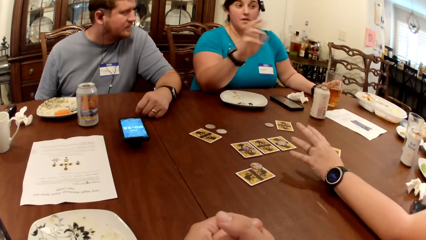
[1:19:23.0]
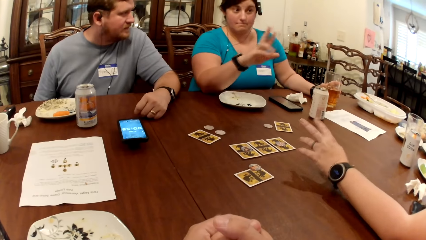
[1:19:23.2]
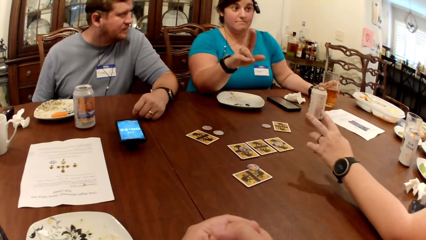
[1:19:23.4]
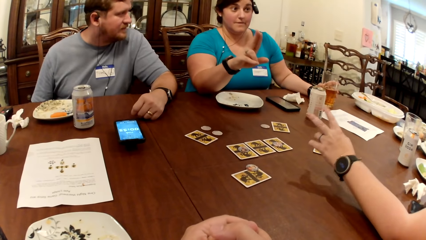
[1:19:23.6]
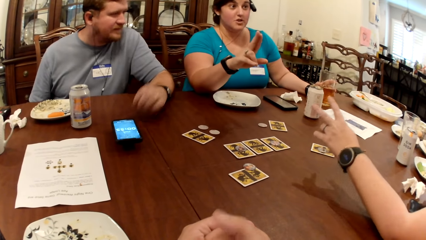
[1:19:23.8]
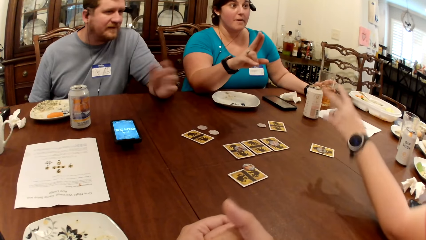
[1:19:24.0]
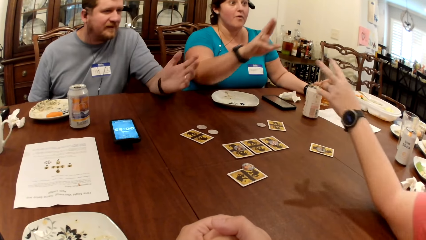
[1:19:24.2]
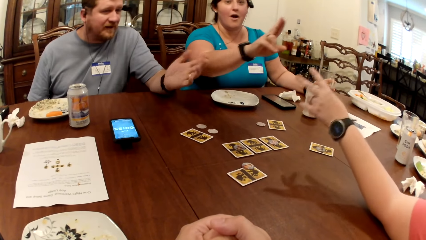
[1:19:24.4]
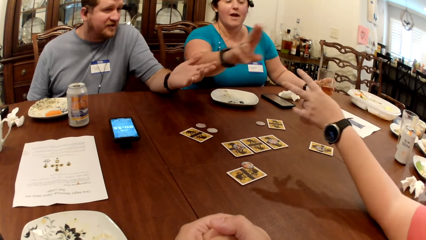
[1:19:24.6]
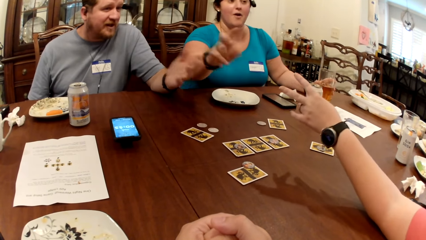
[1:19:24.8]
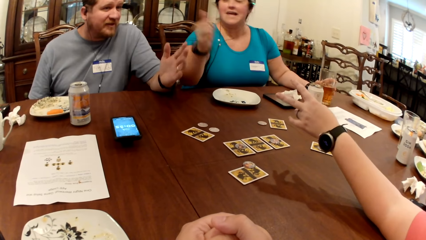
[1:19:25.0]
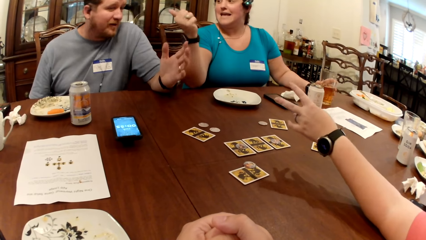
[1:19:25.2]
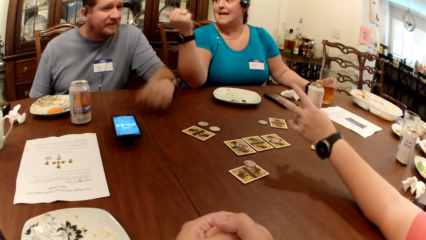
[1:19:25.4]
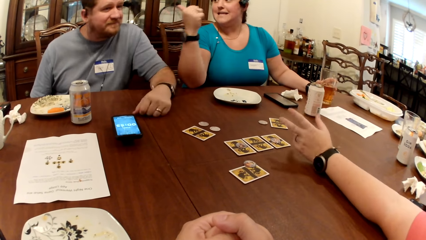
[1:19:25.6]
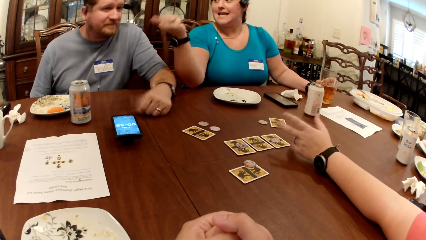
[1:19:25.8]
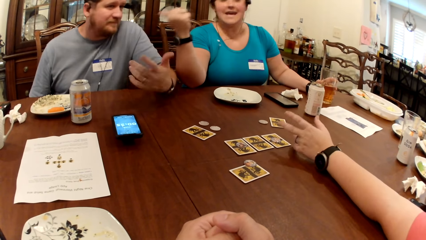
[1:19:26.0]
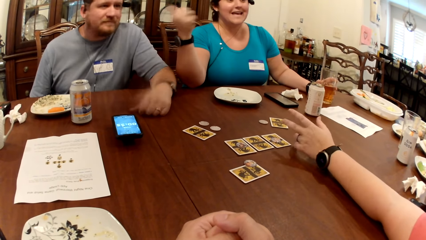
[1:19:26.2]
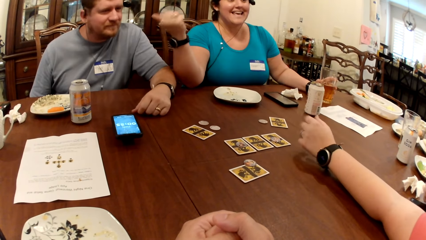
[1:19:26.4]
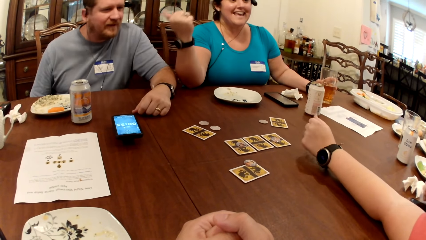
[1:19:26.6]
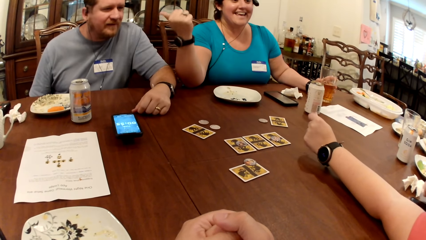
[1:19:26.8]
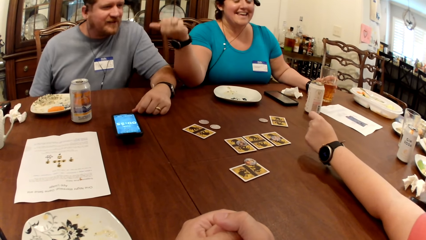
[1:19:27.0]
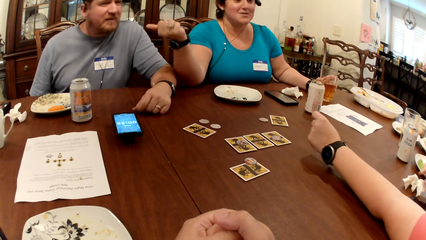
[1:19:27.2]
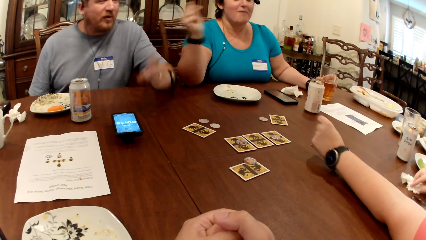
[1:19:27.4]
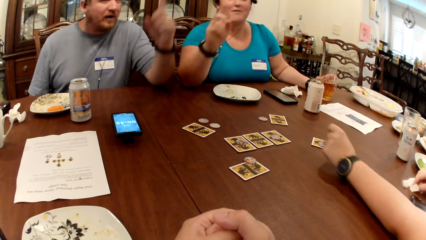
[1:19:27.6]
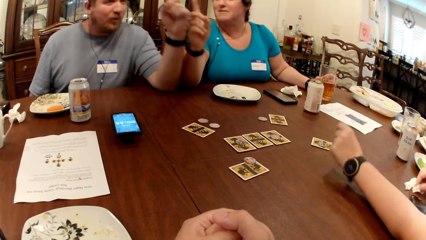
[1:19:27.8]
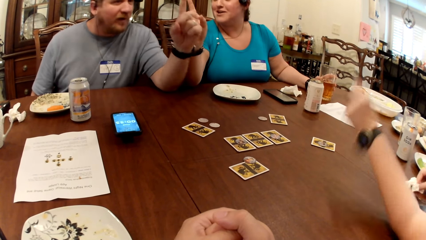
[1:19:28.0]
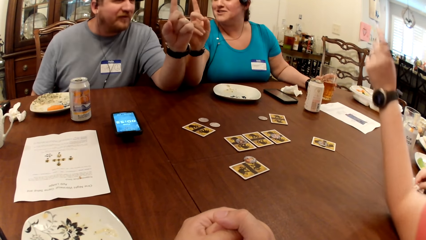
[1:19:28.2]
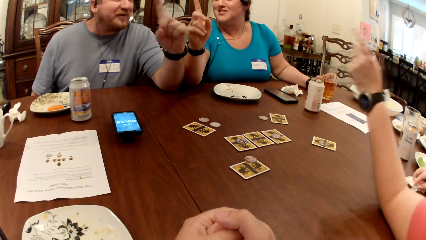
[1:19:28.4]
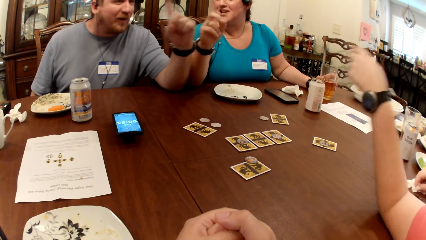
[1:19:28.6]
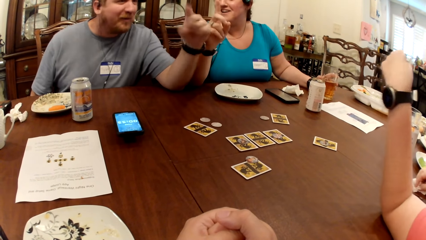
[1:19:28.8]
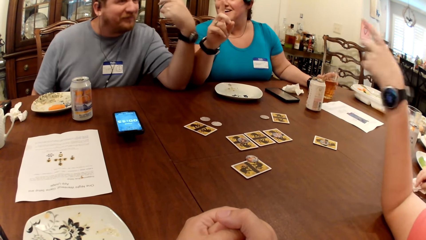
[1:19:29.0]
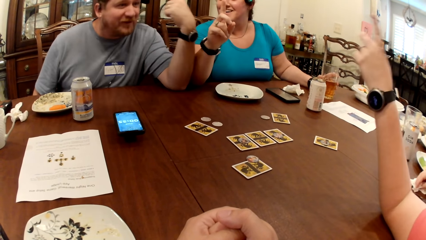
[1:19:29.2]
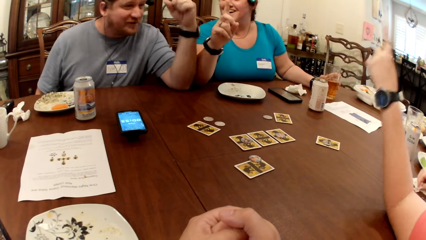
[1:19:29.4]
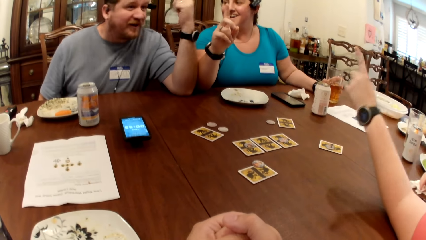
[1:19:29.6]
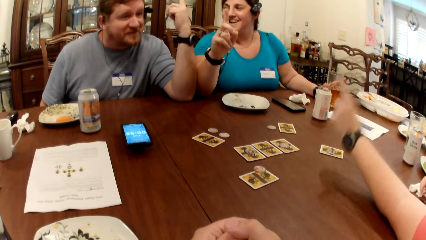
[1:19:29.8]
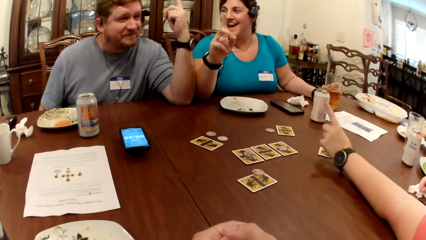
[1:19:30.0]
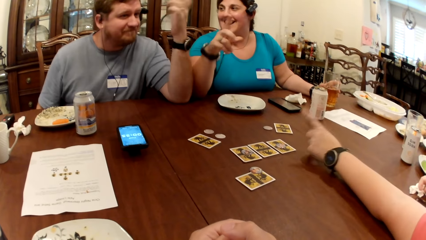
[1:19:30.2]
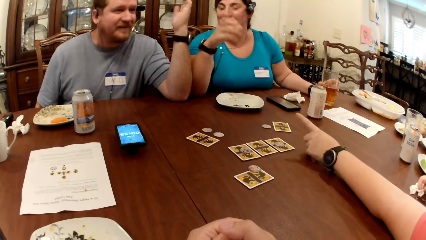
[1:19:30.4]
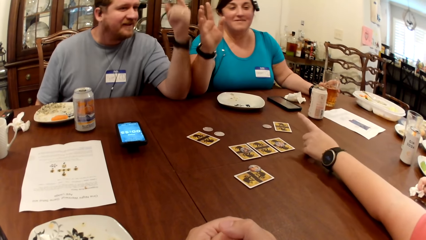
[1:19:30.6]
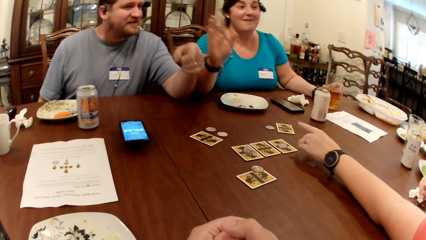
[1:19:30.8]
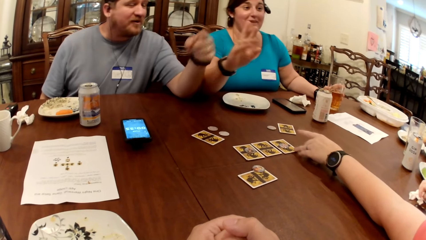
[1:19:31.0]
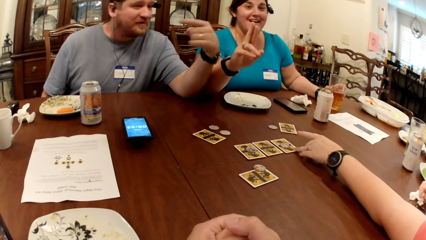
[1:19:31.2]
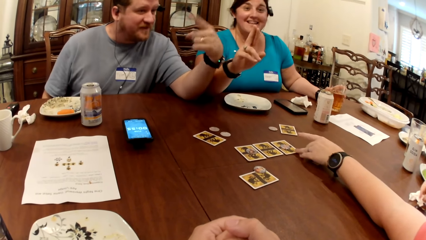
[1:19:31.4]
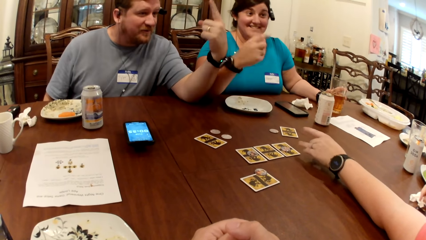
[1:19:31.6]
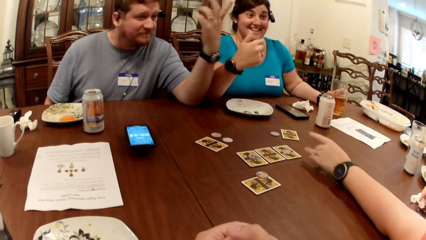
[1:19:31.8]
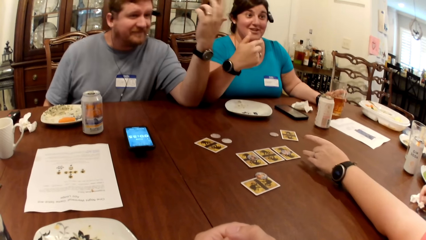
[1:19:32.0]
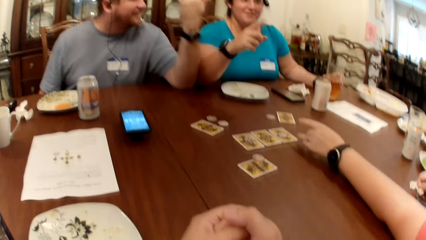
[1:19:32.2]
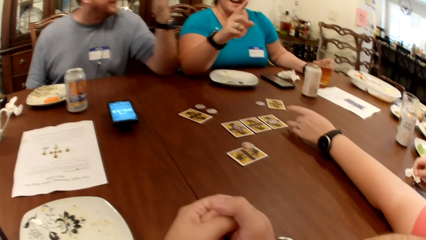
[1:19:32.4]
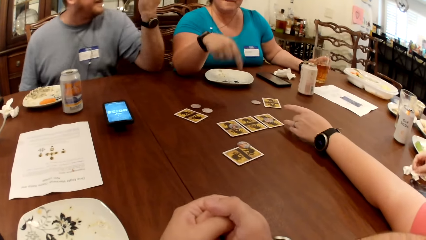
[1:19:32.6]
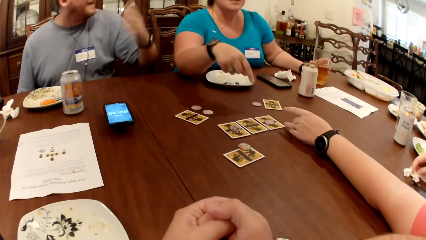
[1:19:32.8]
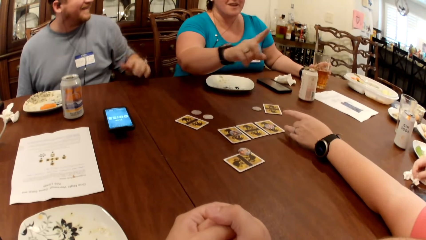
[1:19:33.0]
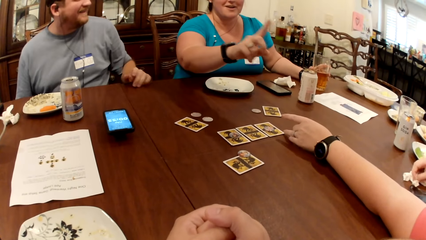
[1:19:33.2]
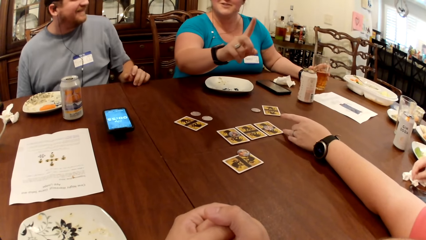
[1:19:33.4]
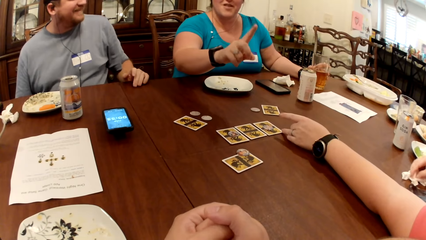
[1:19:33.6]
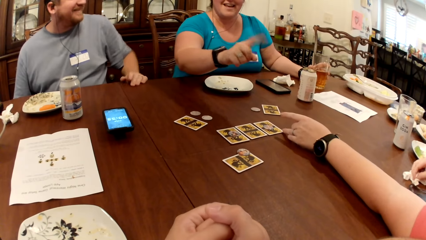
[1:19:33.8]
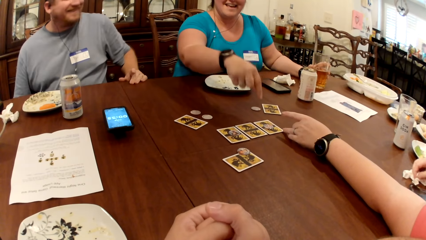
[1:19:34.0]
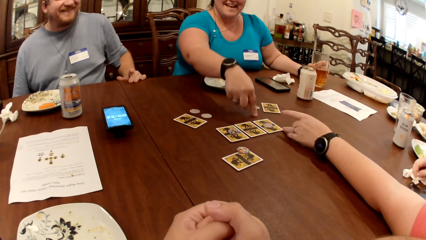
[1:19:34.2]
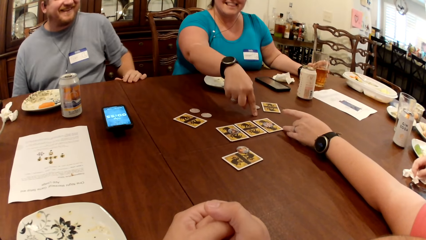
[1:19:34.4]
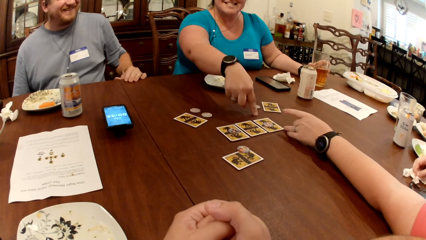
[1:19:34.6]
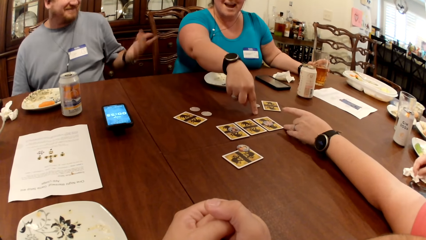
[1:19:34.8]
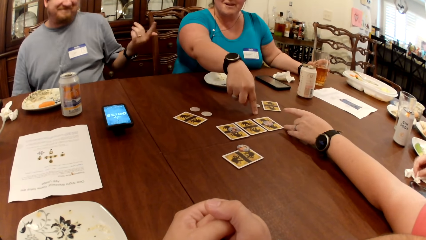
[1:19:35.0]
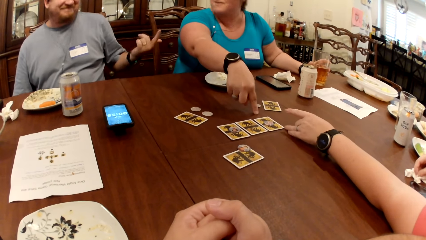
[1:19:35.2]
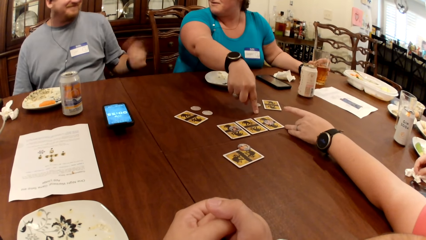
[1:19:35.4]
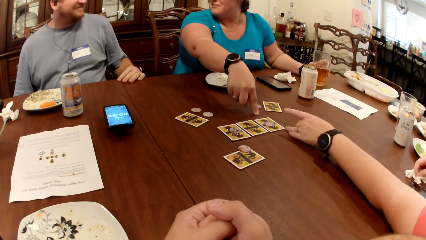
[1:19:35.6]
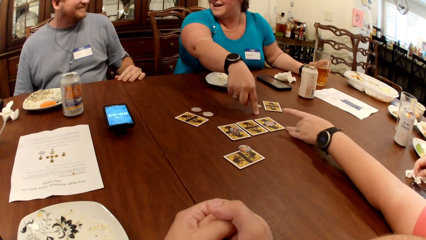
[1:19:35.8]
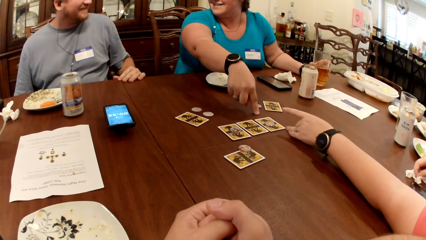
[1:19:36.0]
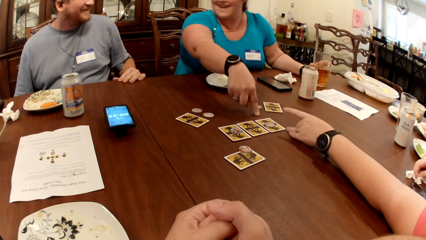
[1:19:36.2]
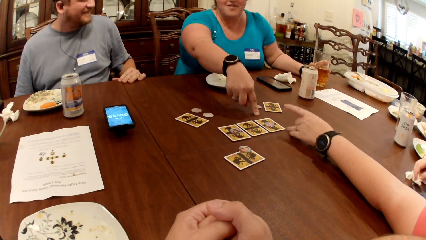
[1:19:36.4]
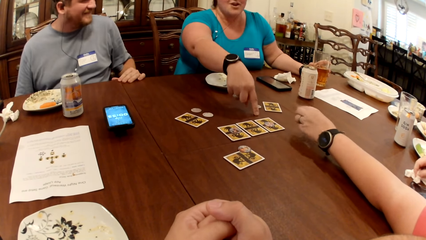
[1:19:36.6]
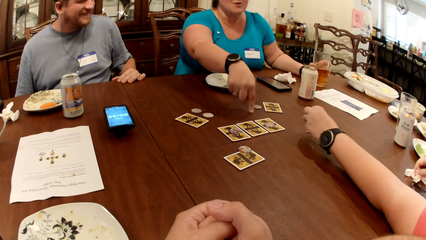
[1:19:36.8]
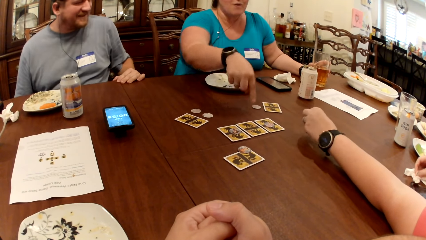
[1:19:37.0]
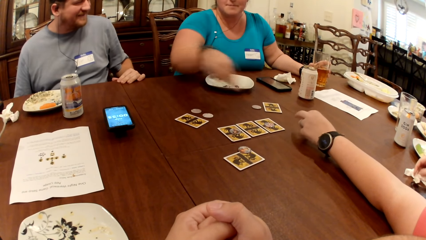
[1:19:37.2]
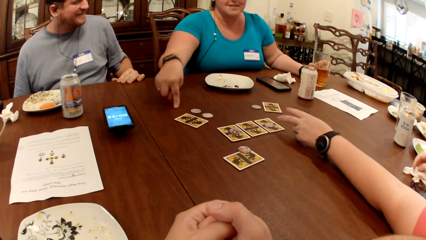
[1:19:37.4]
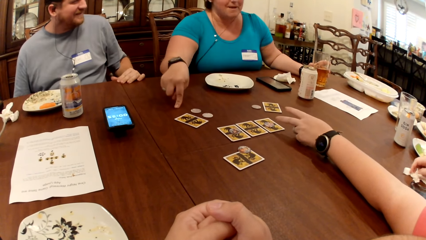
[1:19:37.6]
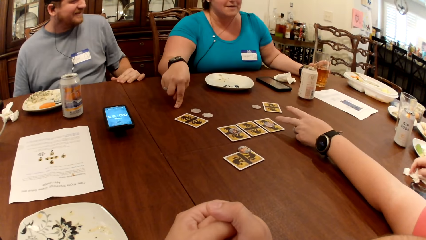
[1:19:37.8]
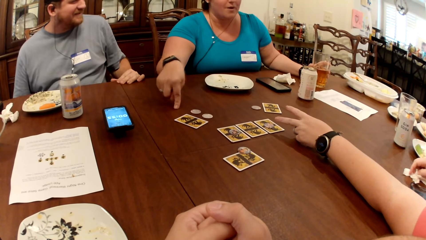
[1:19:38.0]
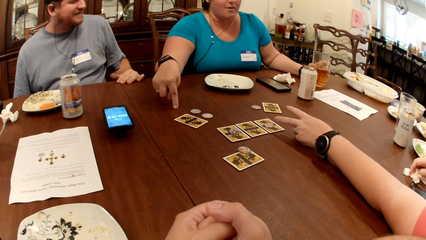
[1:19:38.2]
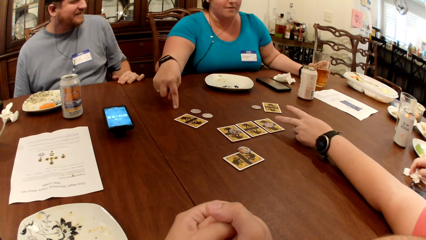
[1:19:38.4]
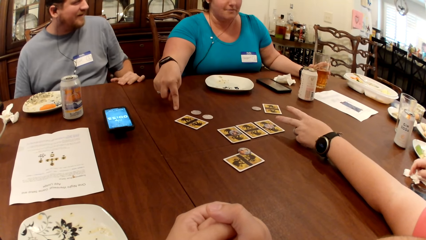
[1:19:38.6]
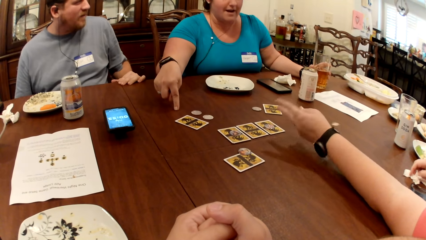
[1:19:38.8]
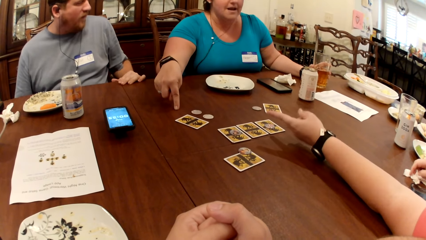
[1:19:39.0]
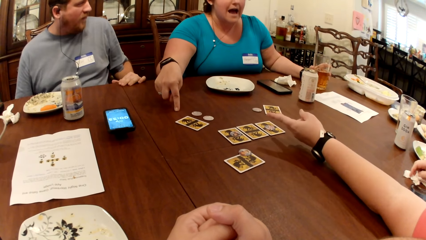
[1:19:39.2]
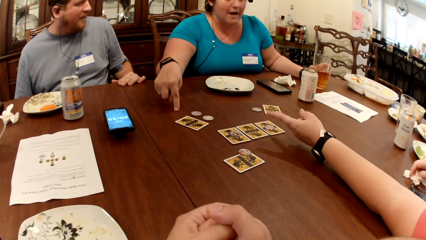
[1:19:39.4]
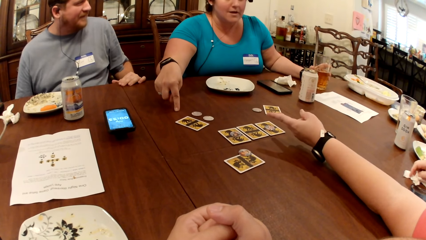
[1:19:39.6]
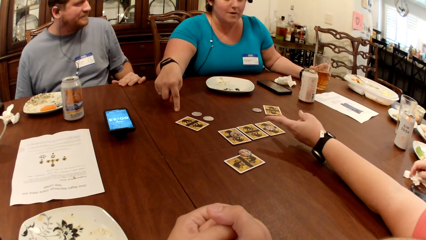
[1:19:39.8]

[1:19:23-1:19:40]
The woman cleans her right hand with the paper towel on the table.
